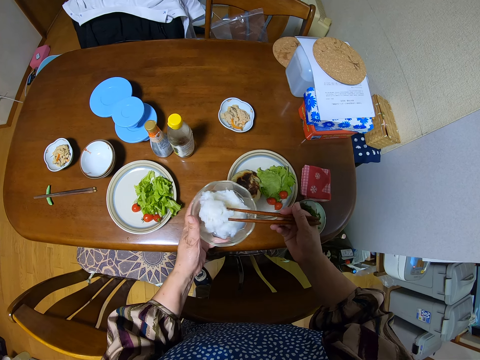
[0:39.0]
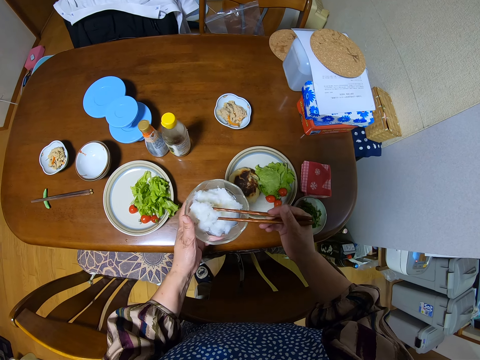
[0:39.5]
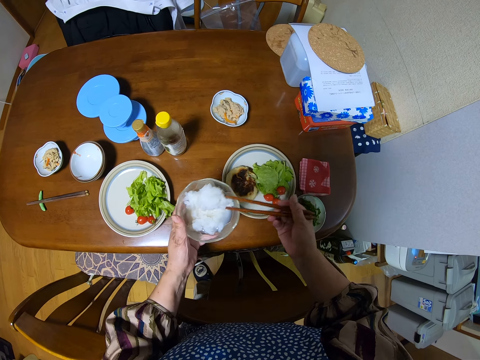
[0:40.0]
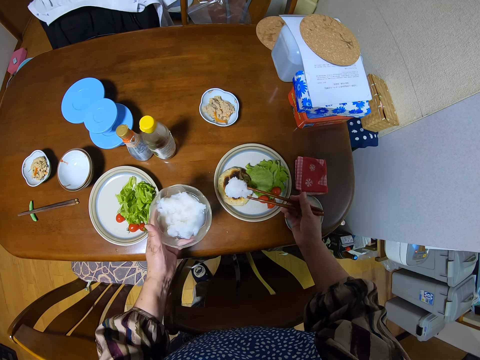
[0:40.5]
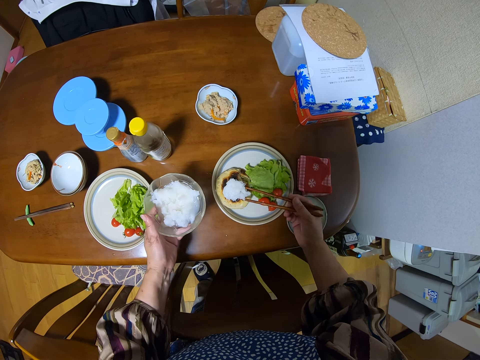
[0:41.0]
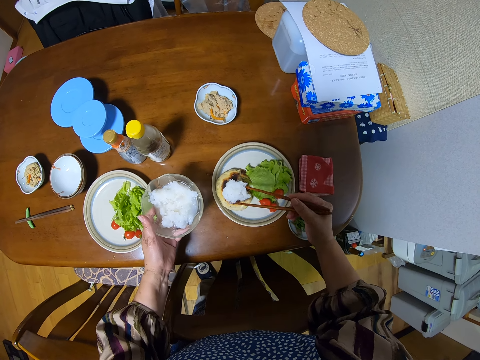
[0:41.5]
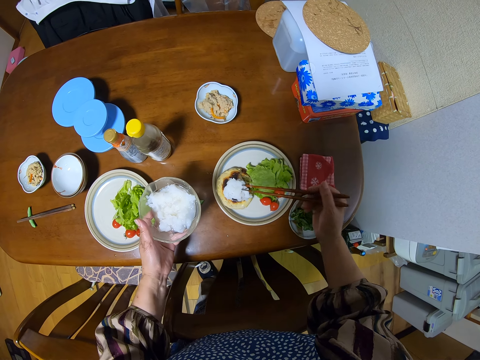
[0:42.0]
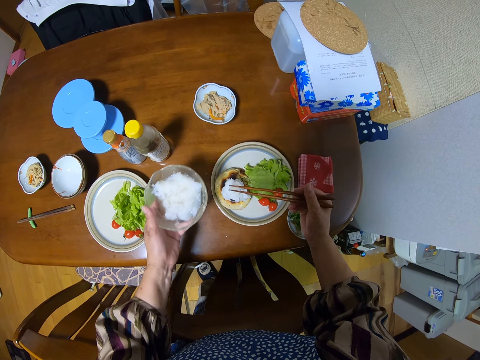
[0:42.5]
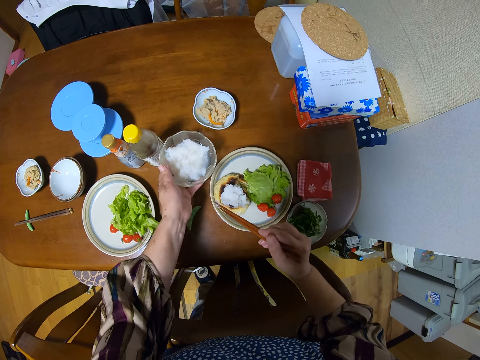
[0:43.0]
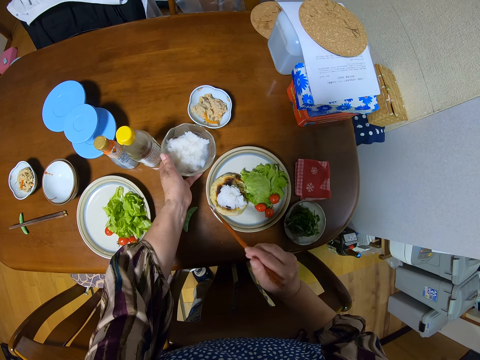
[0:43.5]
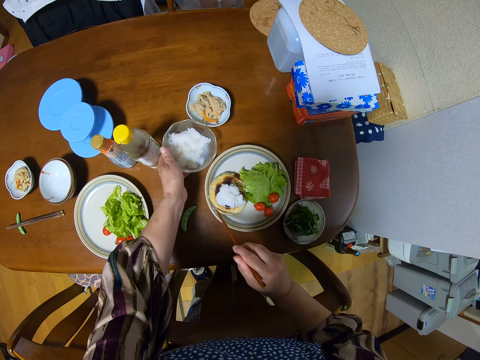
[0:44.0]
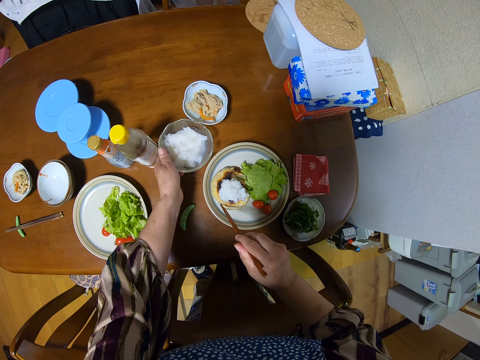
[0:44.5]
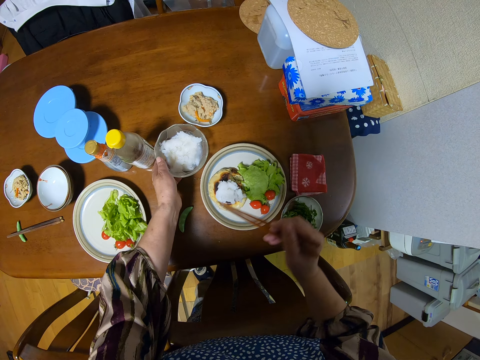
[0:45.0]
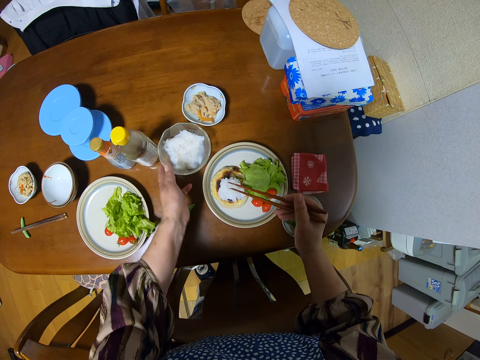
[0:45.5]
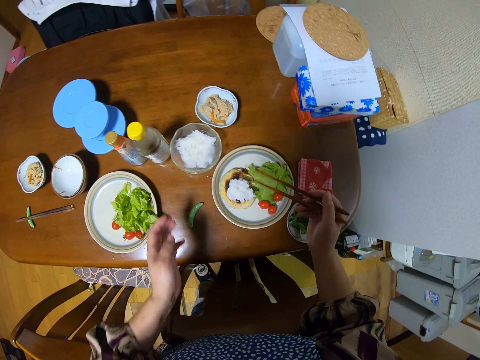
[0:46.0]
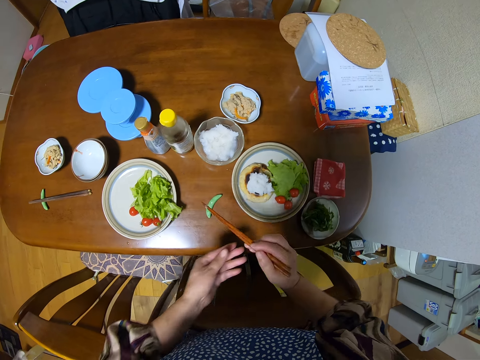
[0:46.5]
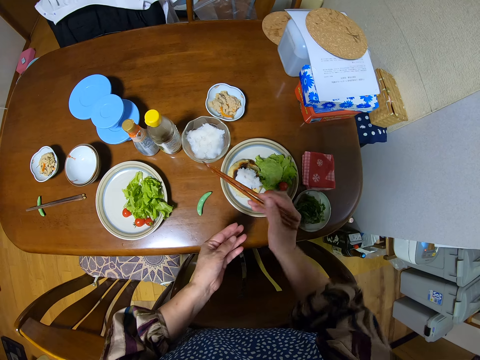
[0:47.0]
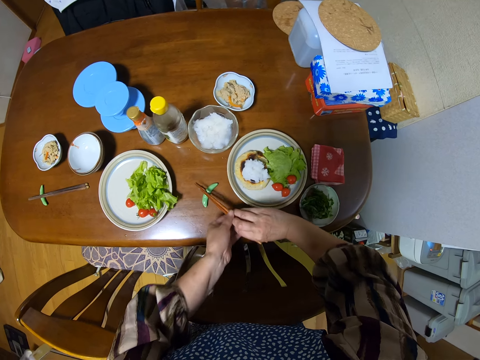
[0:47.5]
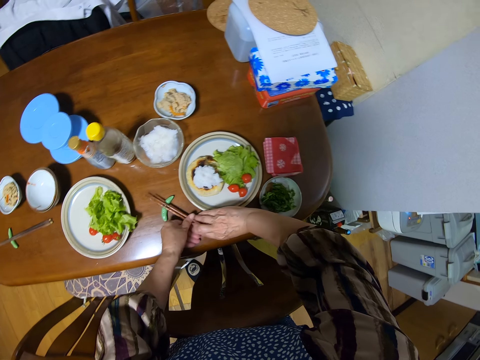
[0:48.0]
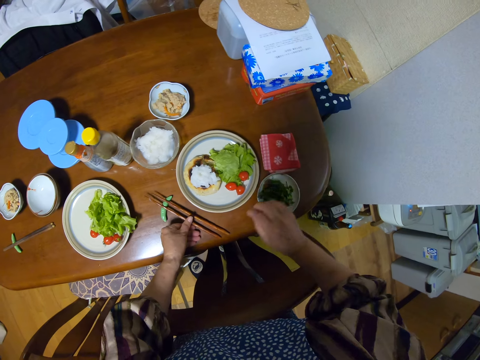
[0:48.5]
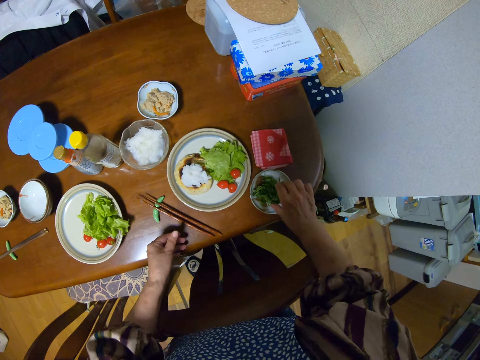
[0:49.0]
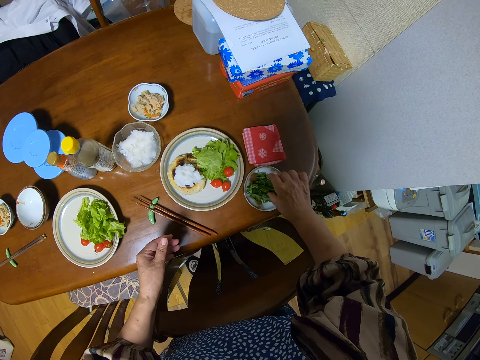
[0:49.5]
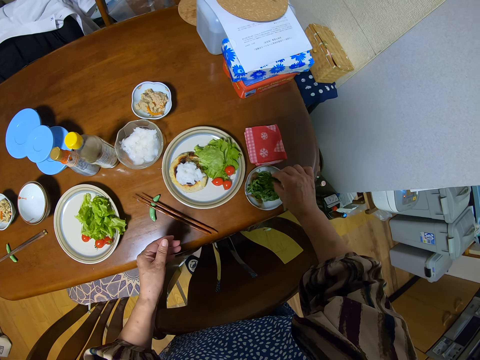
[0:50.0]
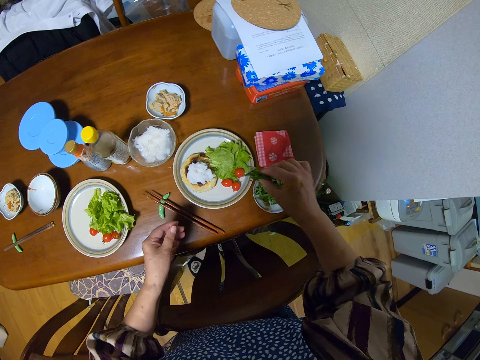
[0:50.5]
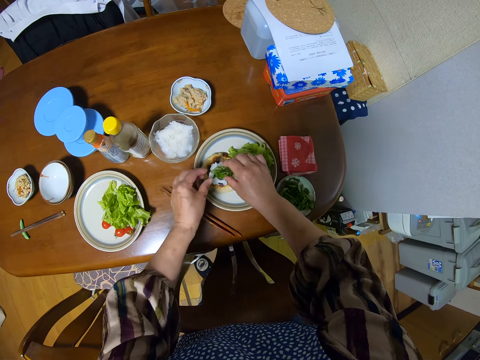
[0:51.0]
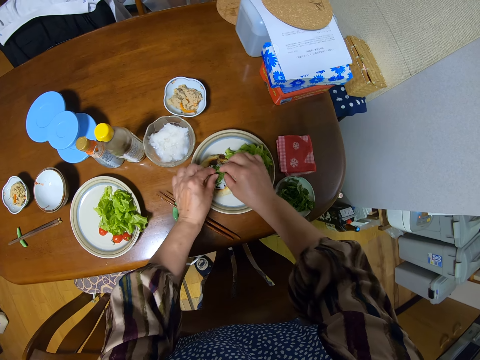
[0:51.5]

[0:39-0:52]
The camera wearer drops the salt on the pancake. She spreads the salt on the pancake. She drops the glass bowl of salt on the table. She moves the pancake with the chopstick. She spreads the salt on the pancake. She places the chopstick on the chopstick rest. She packs some vegetables with her right hand. She places the vegetables, coriander, on the pancake.

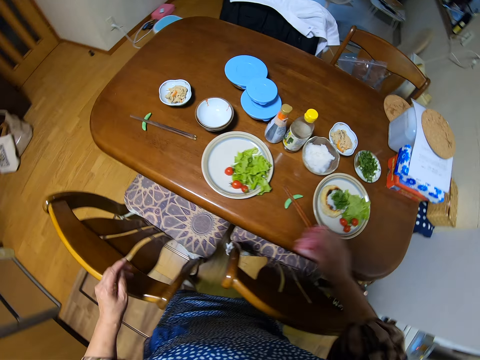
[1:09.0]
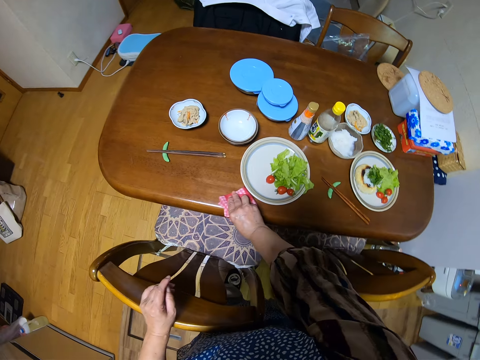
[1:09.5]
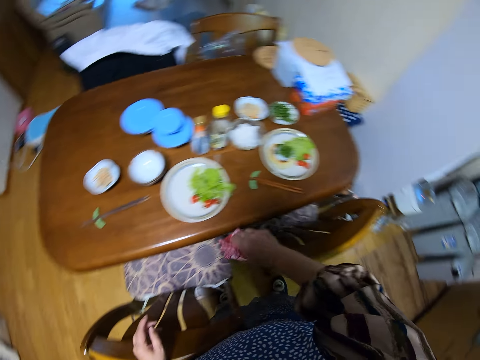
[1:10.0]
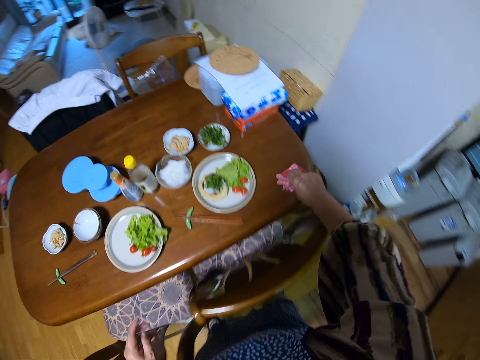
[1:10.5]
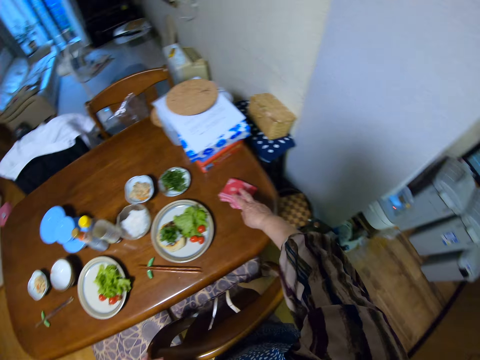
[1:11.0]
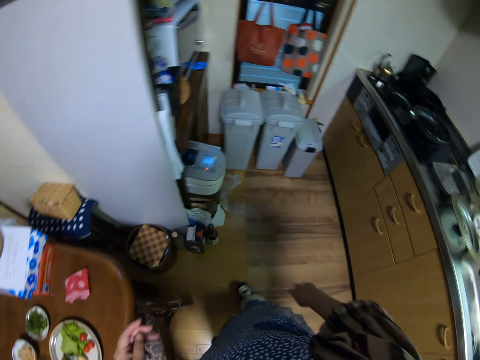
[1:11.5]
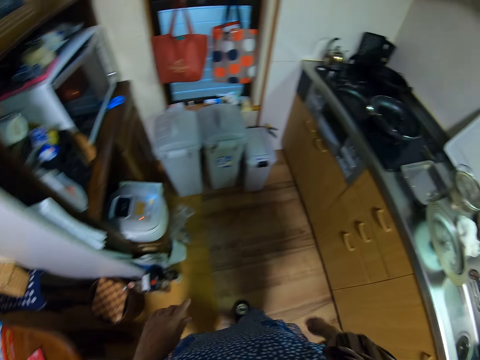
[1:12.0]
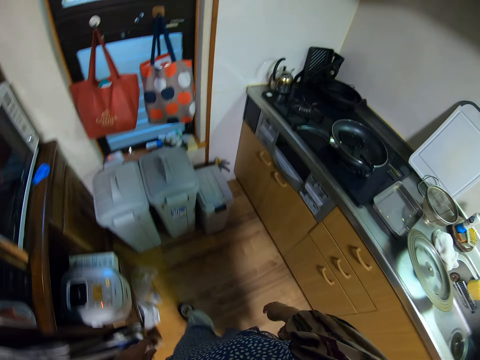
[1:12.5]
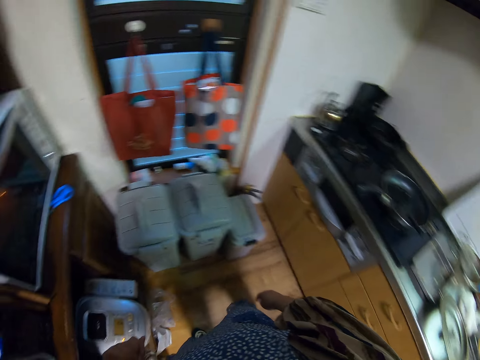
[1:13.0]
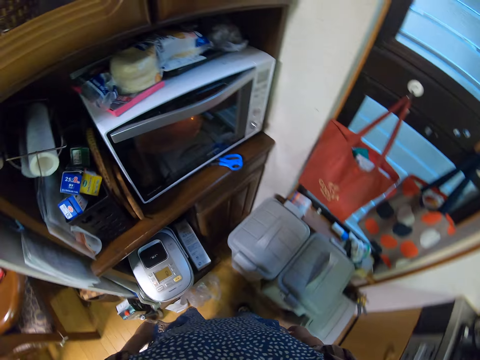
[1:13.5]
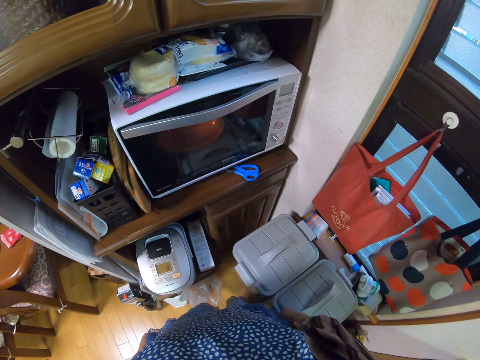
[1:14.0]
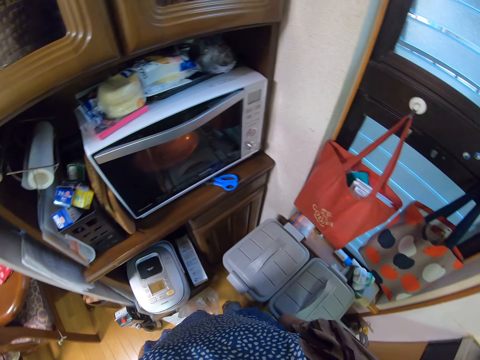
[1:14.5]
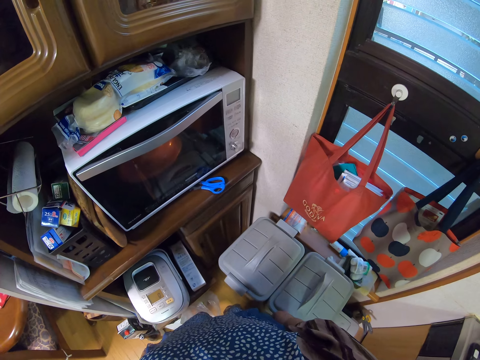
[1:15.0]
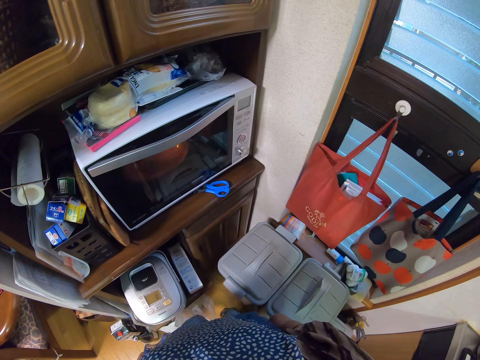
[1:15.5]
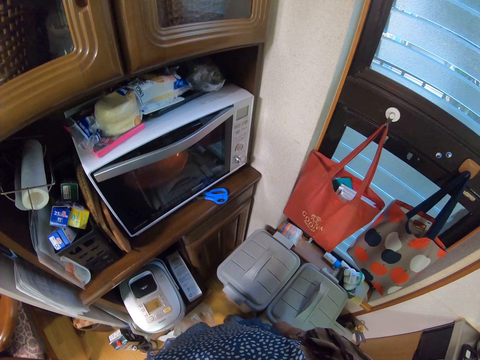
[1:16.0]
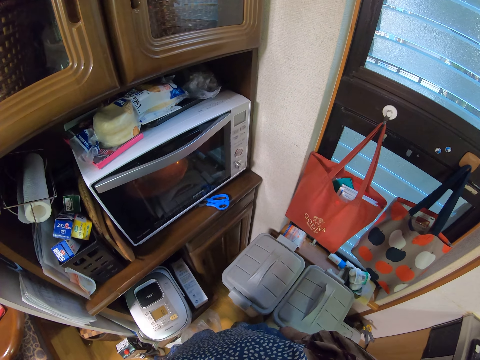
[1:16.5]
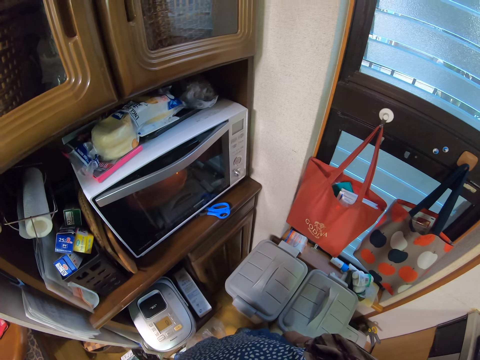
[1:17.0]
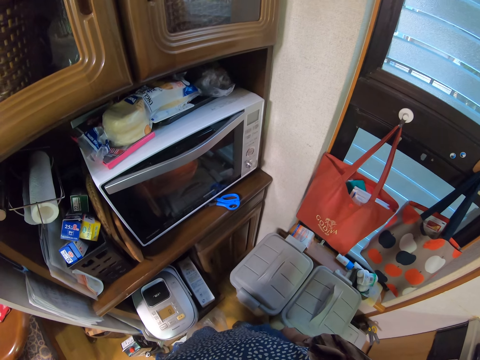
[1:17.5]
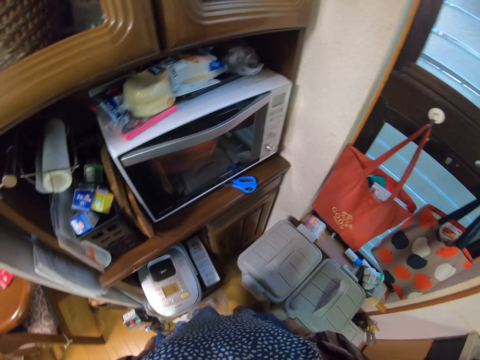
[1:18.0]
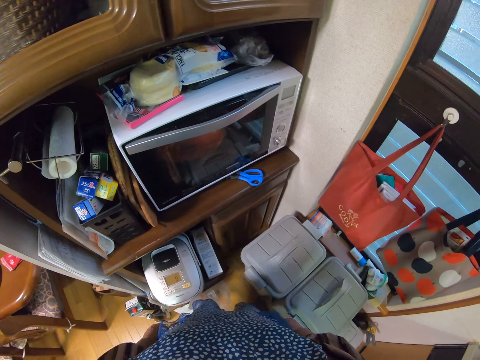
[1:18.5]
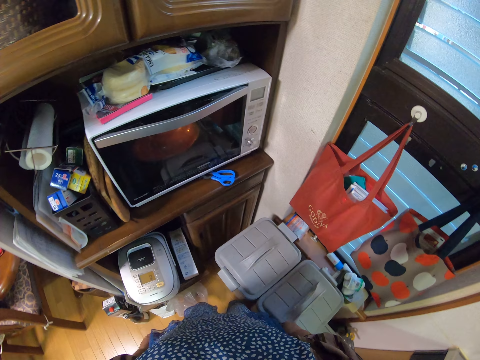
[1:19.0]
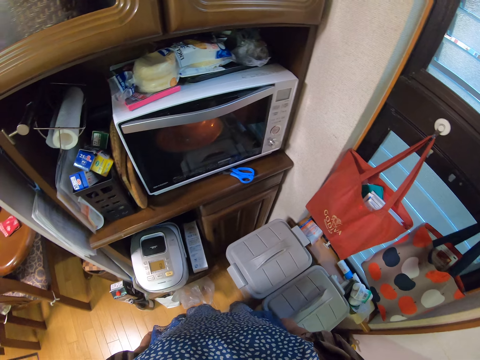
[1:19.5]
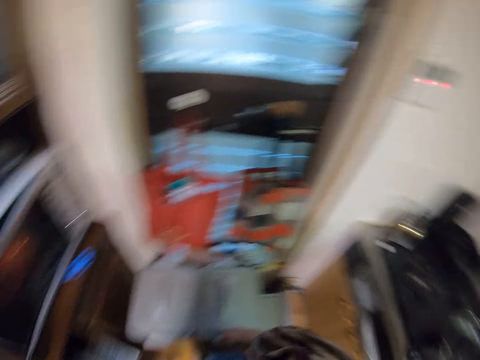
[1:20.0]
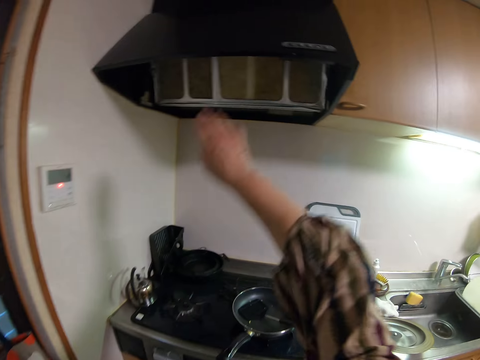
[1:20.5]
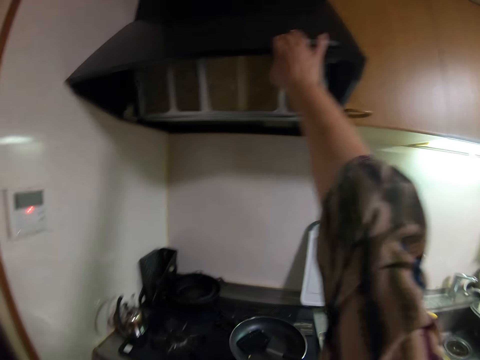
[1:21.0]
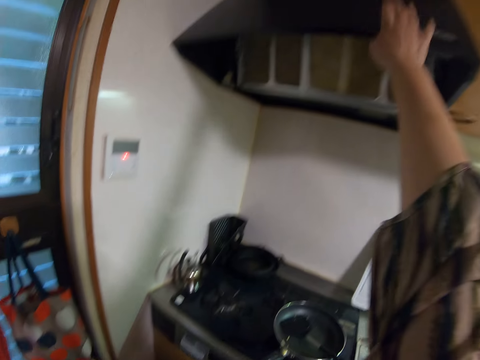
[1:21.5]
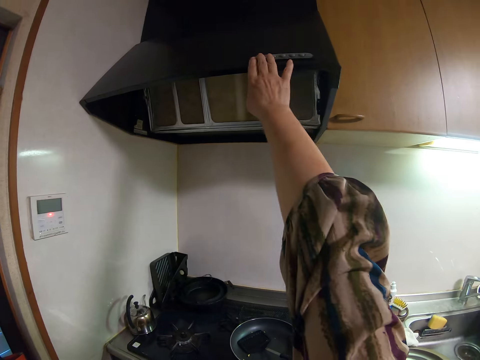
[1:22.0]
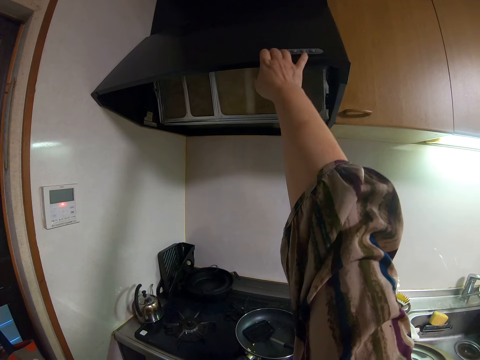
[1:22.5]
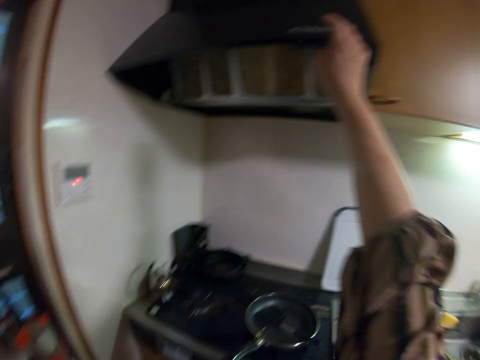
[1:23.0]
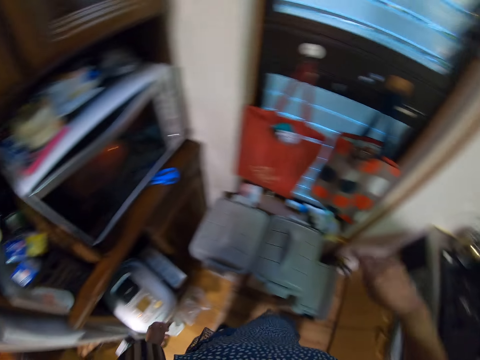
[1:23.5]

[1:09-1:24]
The camera wearer picks up a piece of clothing. They wipe the table with the napkin. They drop the napkin on the table. They walk towards the microwave. They press the button. They touch the chimney.
